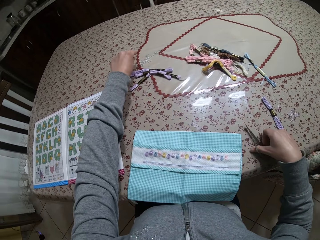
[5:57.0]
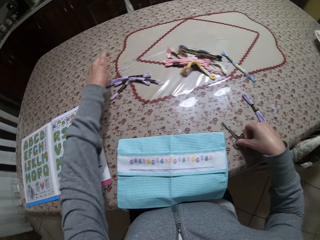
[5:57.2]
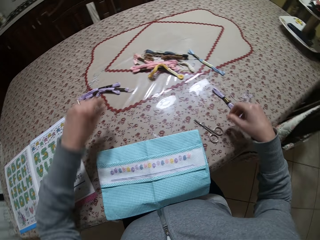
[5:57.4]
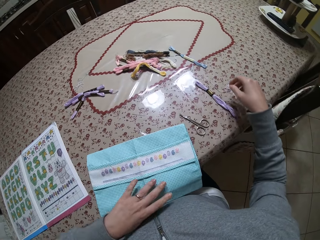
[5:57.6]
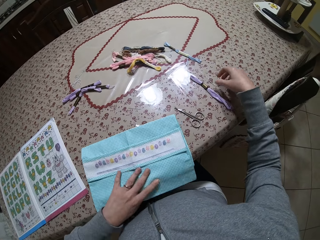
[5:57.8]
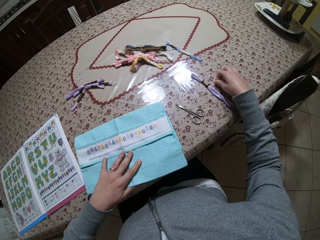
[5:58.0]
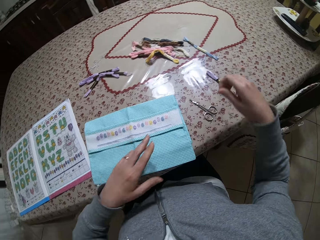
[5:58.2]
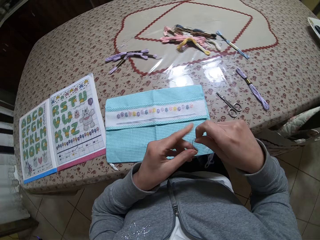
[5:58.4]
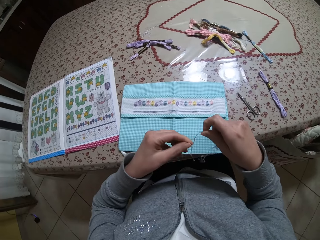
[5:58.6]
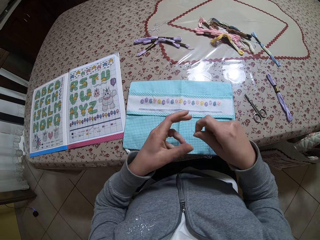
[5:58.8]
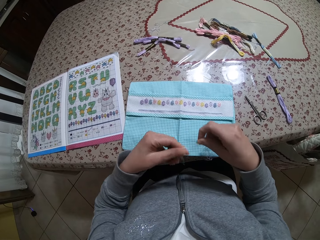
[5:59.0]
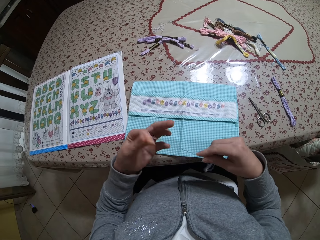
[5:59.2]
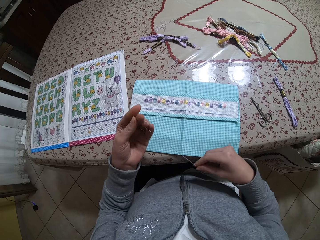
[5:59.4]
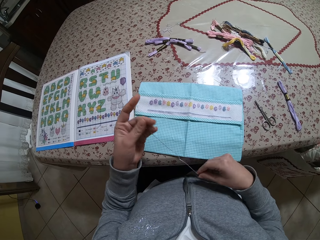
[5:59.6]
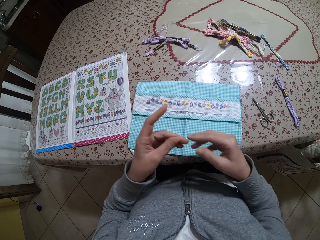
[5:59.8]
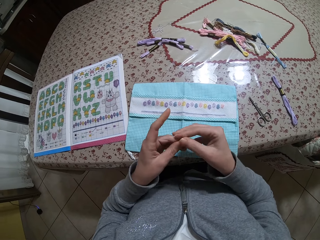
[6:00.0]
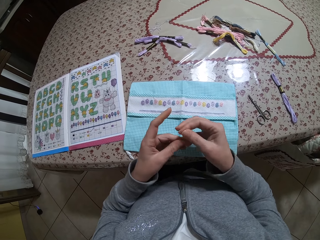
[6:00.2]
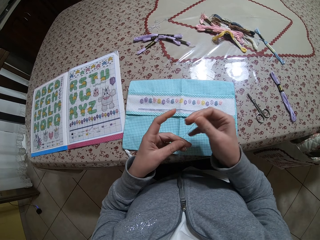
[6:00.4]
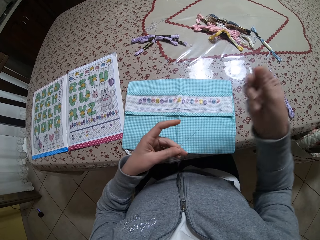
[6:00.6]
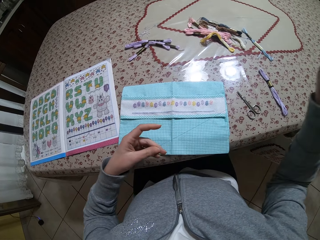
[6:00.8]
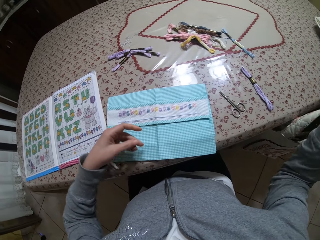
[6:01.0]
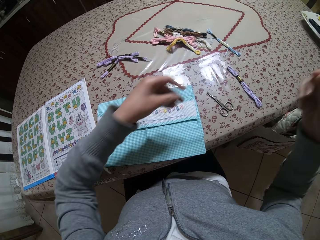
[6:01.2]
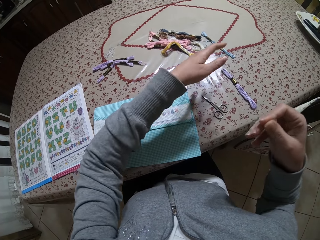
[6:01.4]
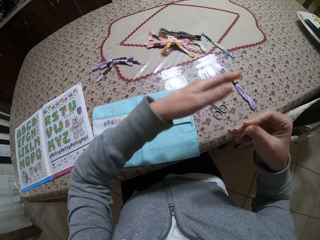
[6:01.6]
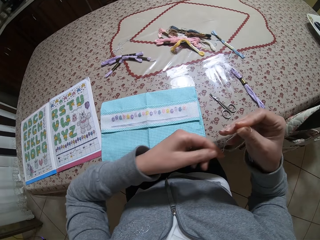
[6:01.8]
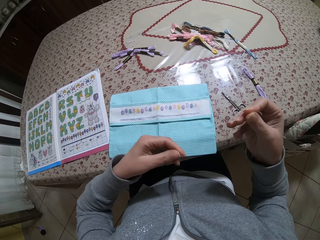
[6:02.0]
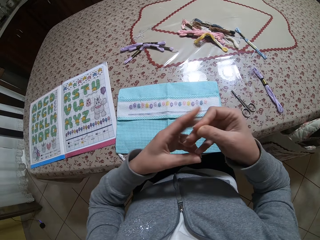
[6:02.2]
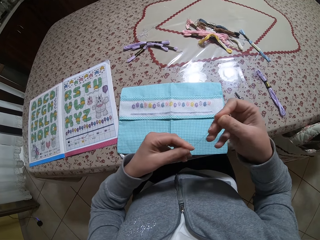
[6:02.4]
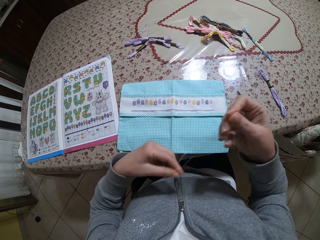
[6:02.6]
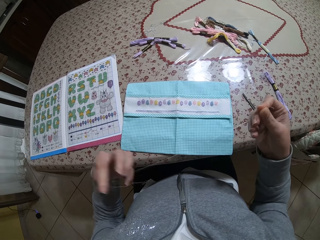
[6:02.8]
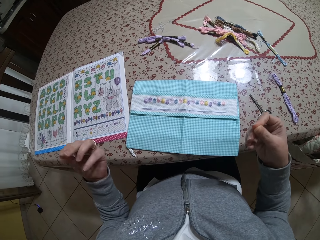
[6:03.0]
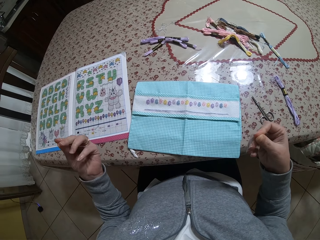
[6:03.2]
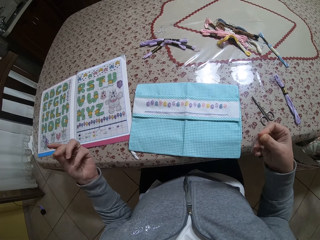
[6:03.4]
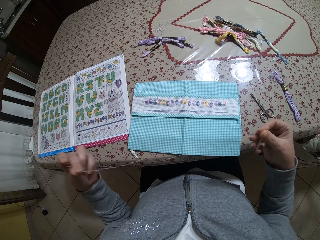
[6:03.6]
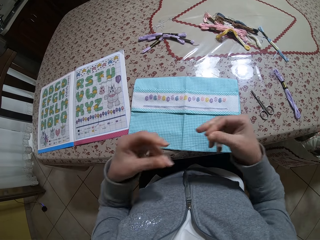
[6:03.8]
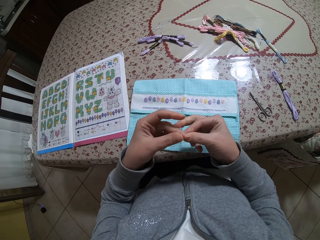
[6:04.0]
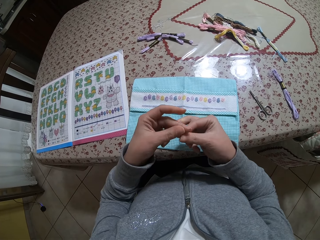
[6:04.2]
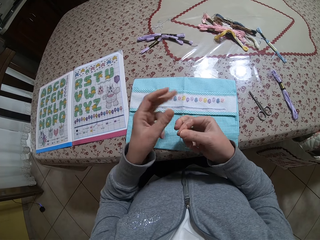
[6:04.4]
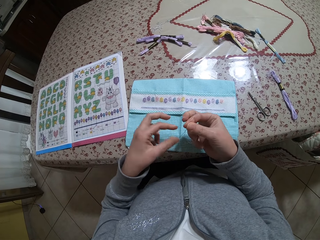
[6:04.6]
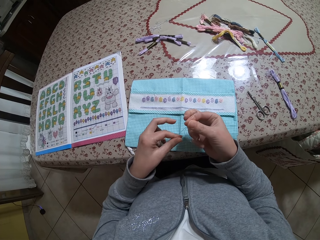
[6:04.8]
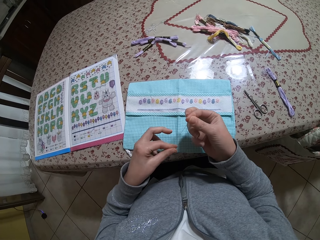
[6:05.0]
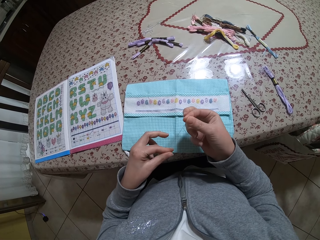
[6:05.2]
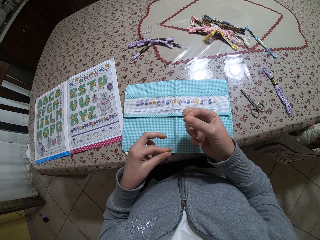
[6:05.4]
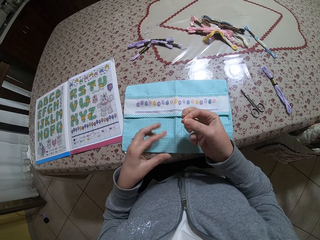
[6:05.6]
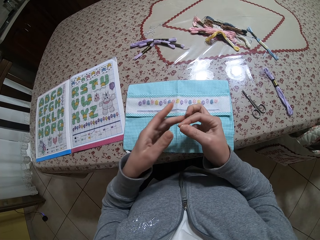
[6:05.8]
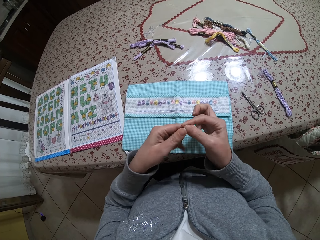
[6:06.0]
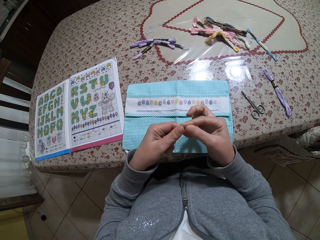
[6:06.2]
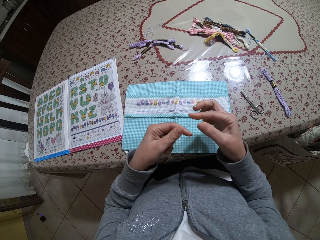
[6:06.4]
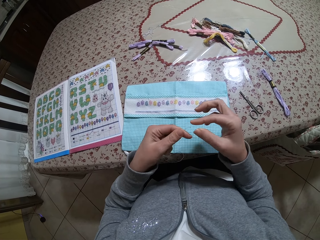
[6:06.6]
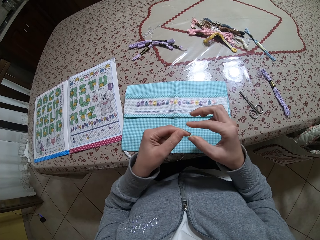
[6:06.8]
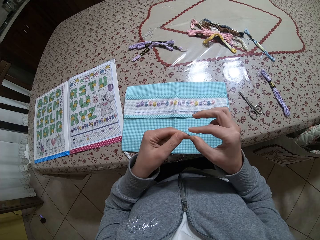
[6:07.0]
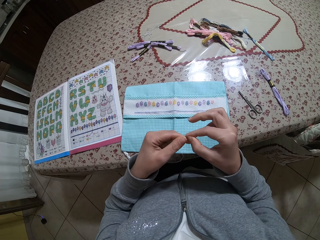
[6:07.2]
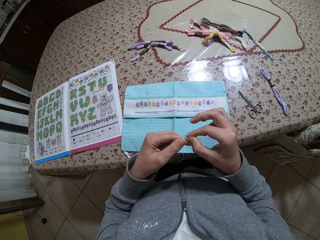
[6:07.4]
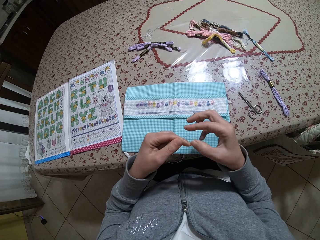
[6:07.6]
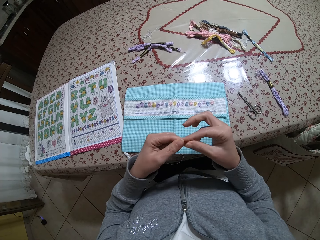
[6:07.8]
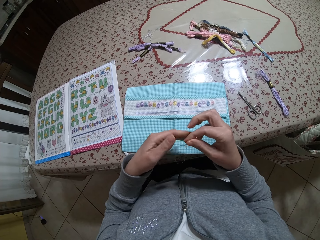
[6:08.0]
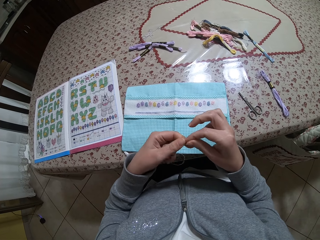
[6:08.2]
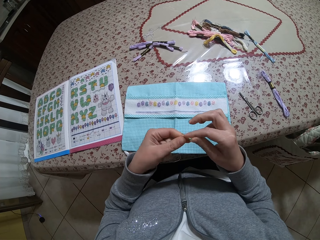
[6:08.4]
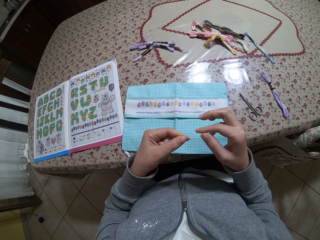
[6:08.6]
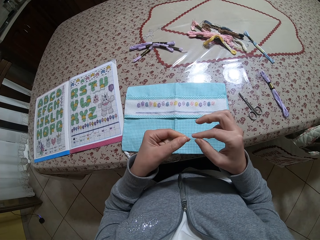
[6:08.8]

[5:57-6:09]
The camera wearer puts a thread on the table. She places the needle on the table with her left hand. She moves a fabric on the table. She picks up the thread from the table with her right hand. She stretches the thread with both hands.

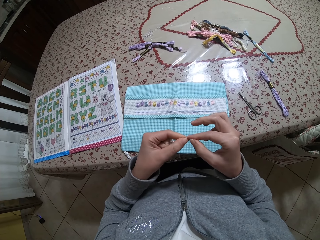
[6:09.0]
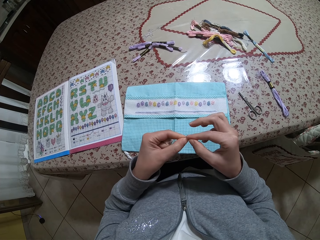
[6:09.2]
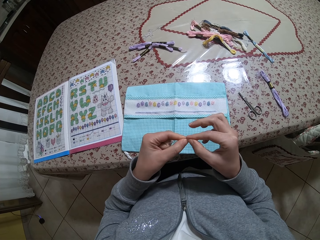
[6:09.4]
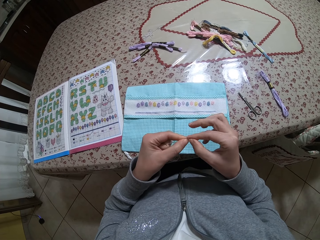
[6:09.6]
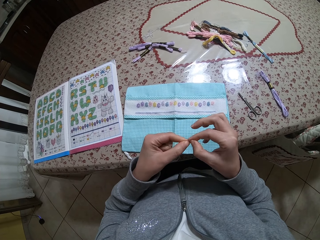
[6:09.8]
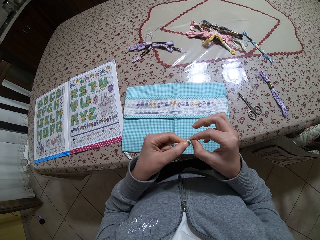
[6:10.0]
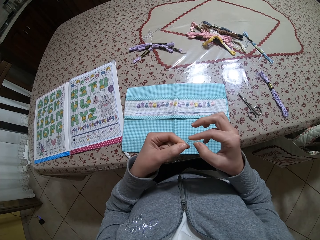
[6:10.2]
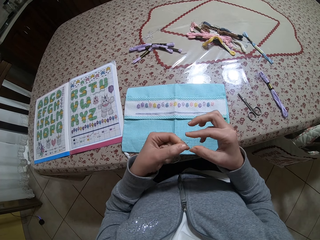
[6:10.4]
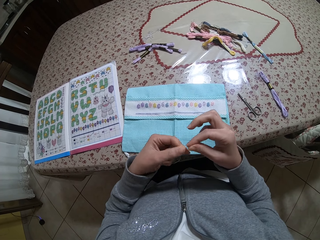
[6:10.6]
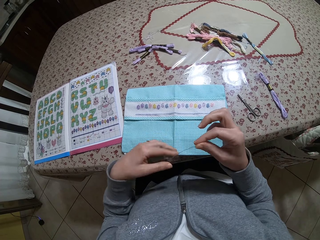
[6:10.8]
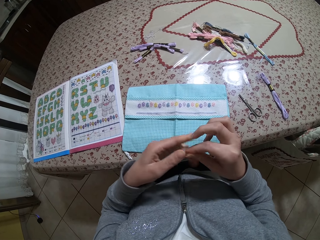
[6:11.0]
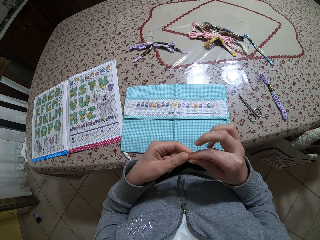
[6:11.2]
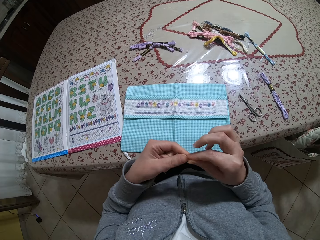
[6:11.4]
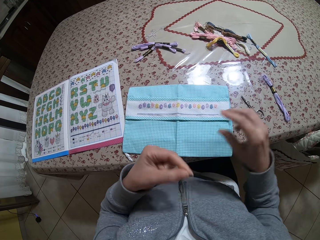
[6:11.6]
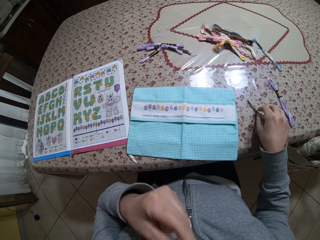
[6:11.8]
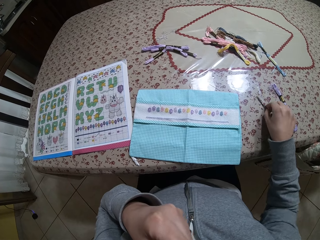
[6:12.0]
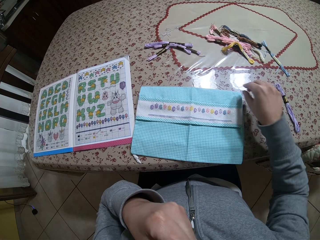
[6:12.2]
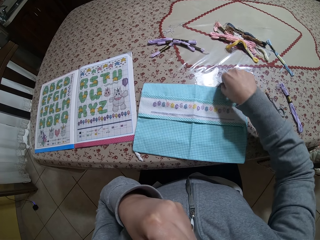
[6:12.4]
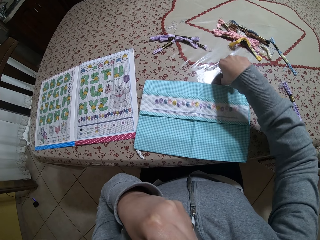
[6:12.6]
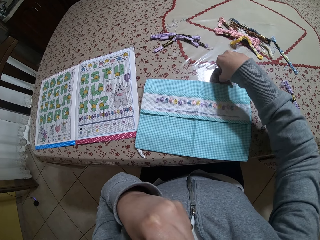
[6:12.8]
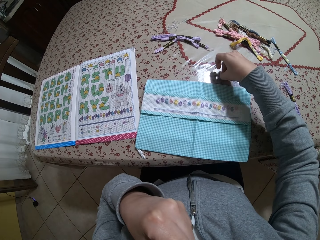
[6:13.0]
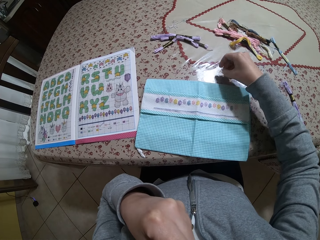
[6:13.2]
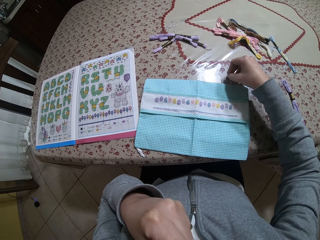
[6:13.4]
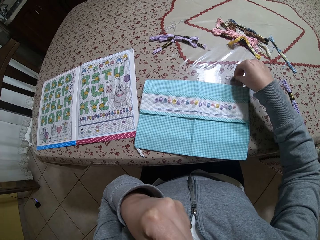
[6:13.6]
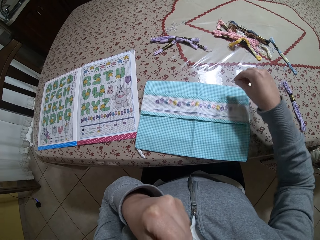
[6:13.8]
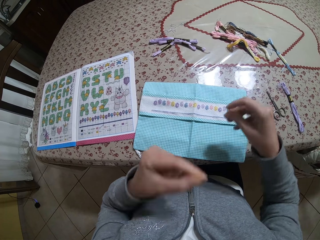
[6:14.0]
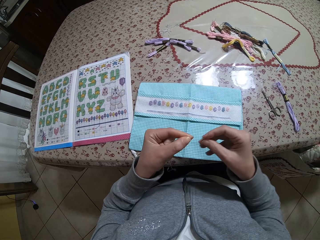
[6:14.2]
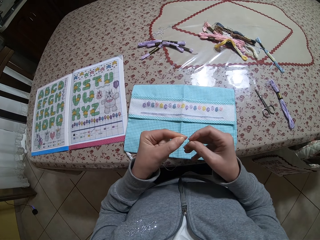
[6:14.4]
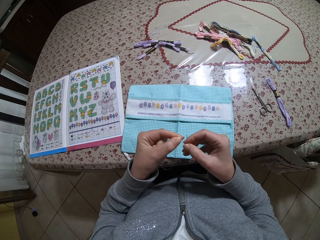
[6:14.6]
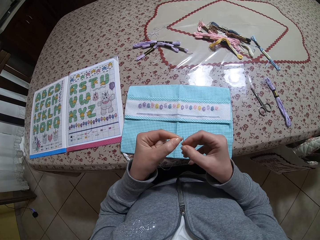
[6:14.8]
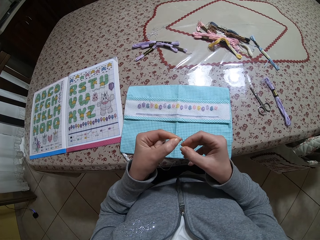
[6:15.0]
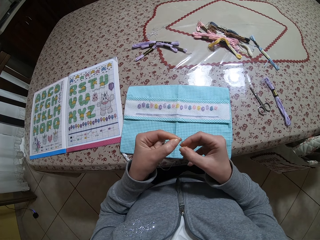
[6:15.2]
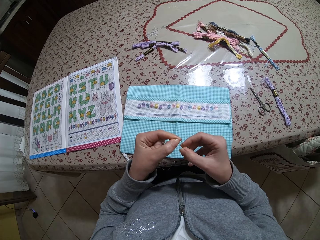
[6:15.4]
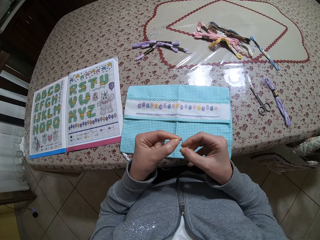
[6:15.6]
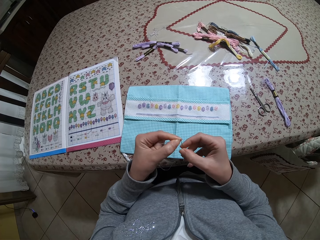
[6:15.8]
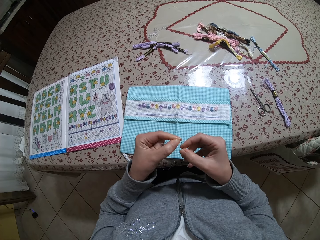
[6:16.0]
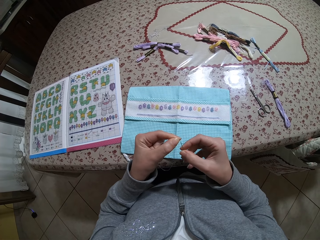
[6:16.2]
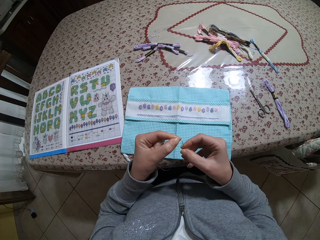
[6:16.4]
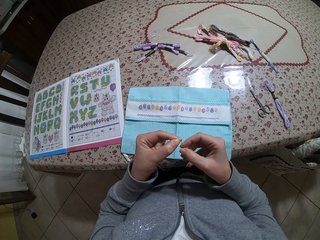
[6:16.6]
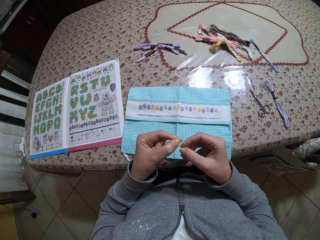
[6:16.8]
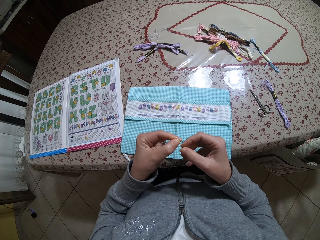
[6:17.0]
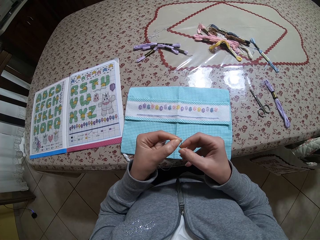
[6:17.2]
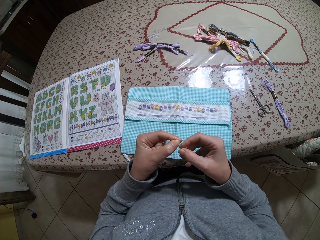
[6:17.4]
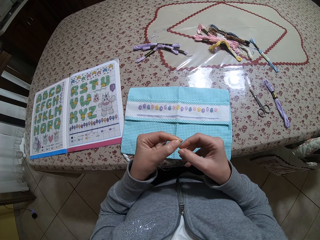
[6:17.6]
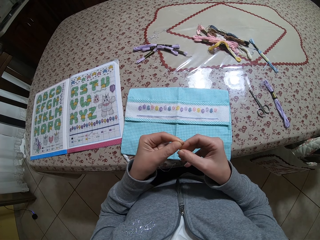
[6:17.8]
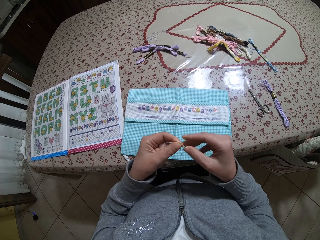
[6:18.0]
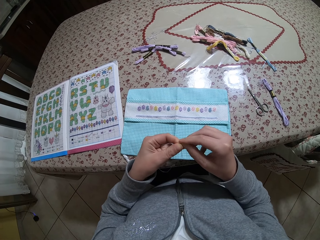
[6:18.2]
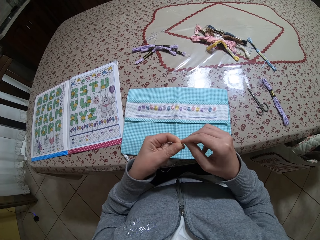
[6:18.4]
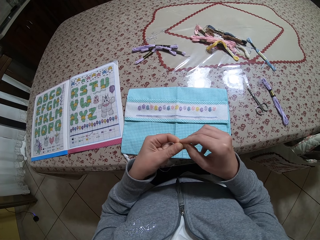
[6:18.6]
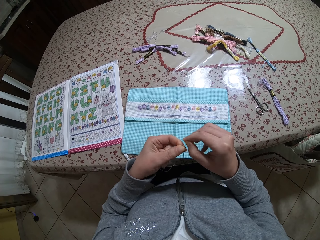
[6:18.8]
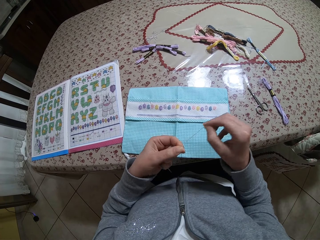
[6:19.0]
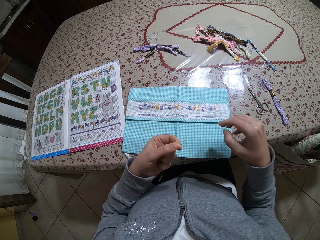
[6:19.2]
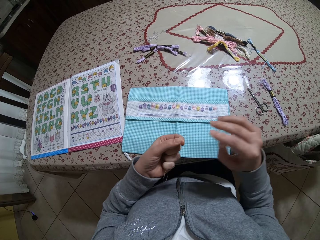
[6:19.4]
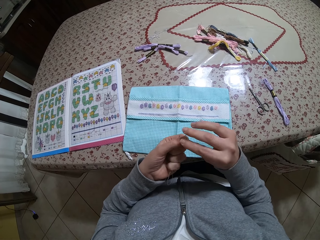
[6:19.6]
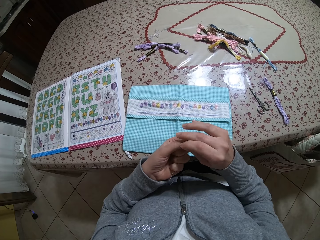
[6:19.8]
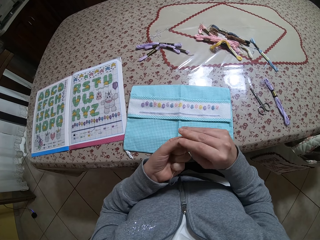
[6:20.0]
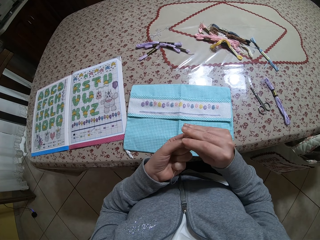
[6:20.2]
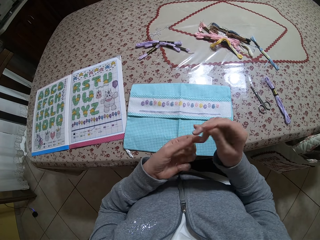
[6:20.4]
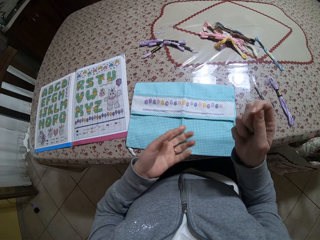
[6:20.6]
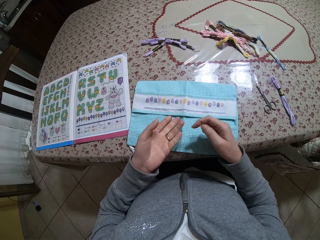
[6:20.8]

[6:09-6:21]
The camera wearer pushes the scissors aside on the table with her right hand. She puts a thread on her mouth. She picks up a needle from the table with her right hand. She inserts the thread in the needle with her hands. She pulls the thread. She takes the needle from the left hand.
